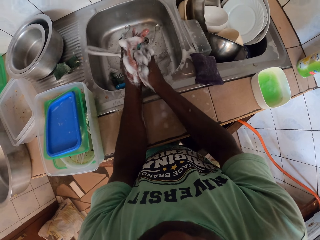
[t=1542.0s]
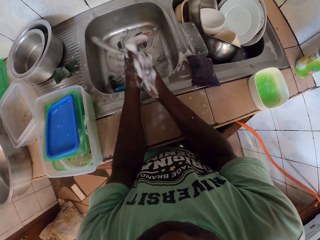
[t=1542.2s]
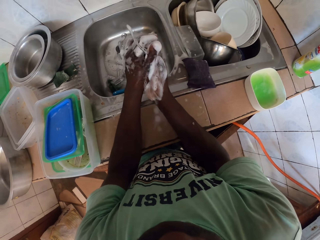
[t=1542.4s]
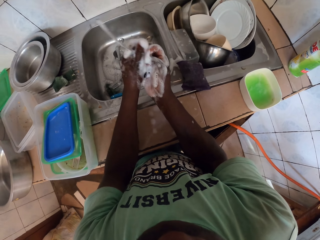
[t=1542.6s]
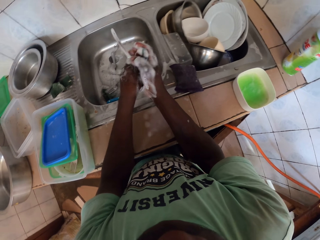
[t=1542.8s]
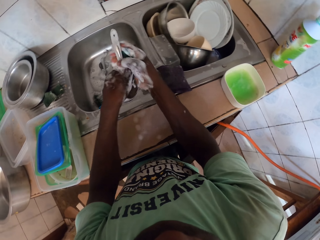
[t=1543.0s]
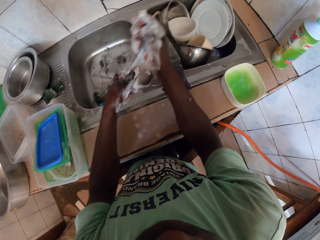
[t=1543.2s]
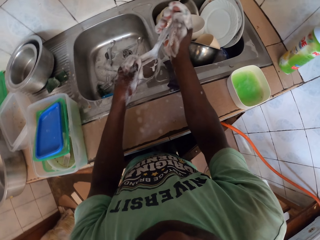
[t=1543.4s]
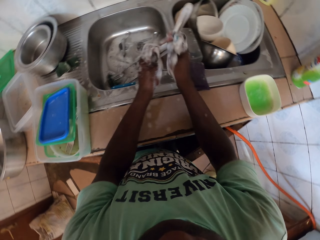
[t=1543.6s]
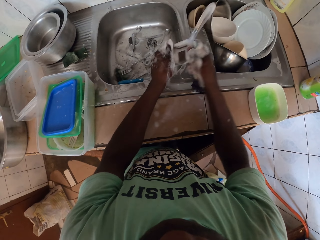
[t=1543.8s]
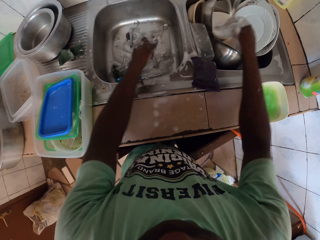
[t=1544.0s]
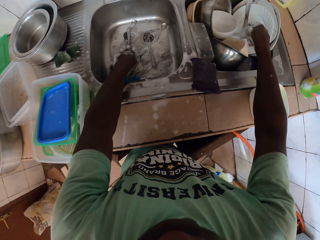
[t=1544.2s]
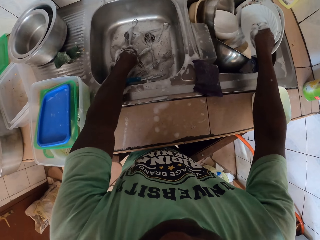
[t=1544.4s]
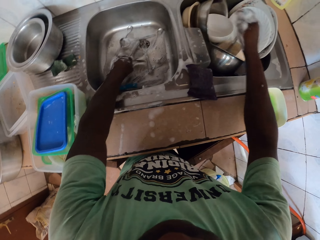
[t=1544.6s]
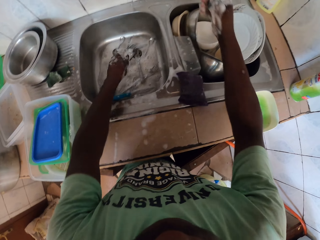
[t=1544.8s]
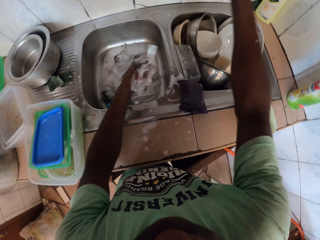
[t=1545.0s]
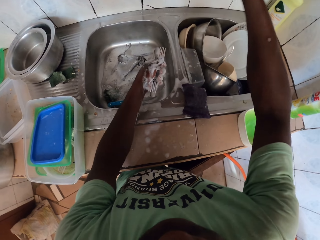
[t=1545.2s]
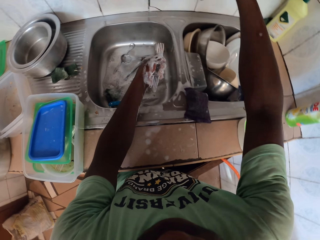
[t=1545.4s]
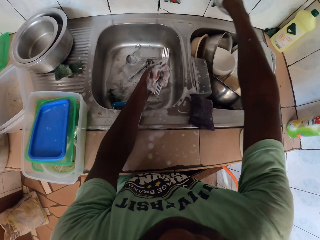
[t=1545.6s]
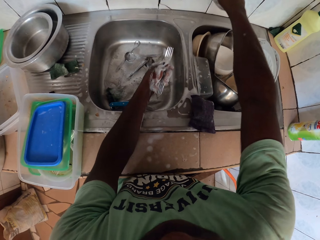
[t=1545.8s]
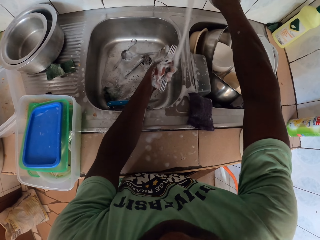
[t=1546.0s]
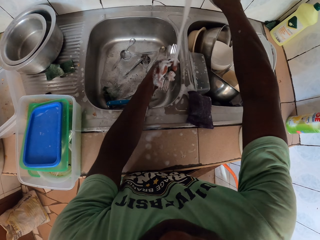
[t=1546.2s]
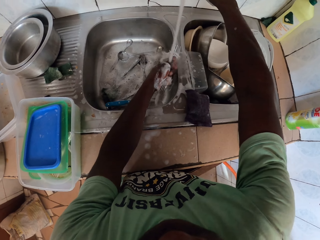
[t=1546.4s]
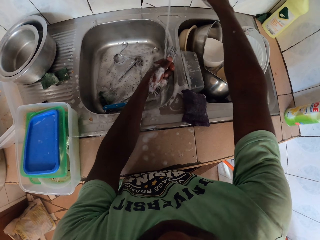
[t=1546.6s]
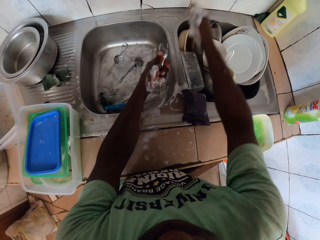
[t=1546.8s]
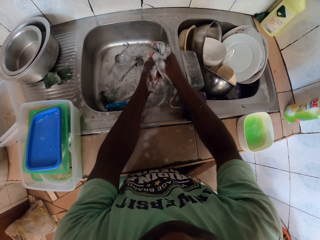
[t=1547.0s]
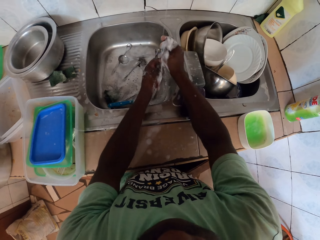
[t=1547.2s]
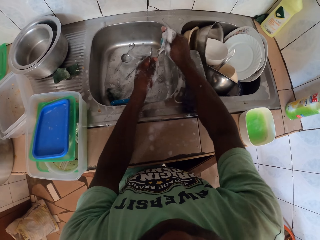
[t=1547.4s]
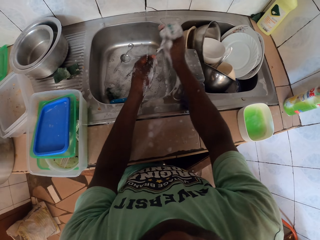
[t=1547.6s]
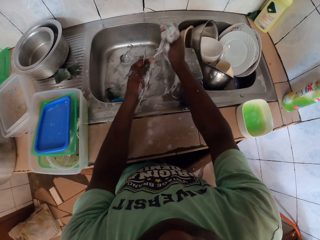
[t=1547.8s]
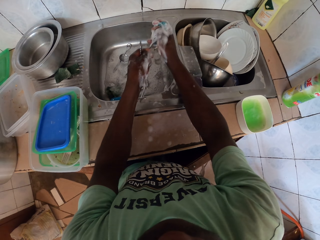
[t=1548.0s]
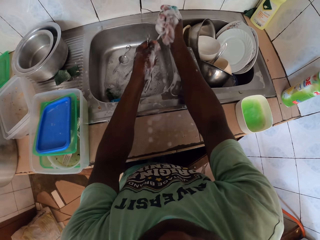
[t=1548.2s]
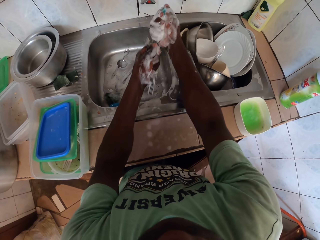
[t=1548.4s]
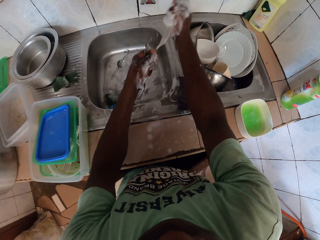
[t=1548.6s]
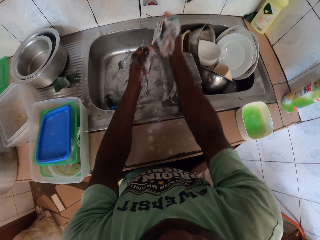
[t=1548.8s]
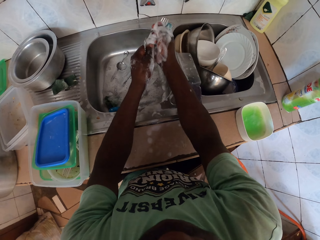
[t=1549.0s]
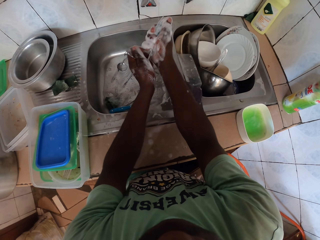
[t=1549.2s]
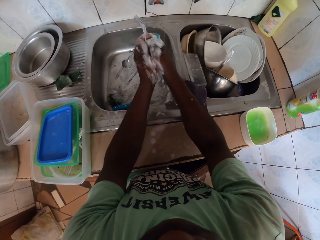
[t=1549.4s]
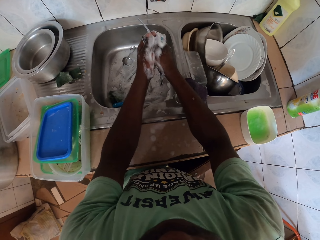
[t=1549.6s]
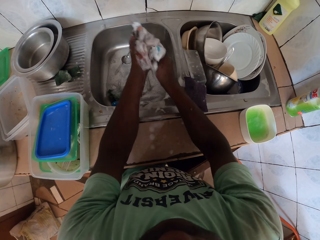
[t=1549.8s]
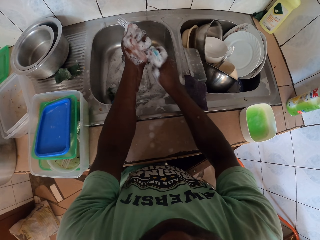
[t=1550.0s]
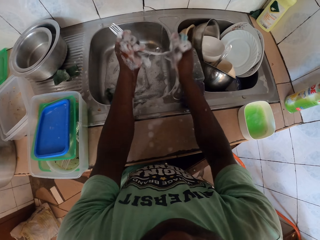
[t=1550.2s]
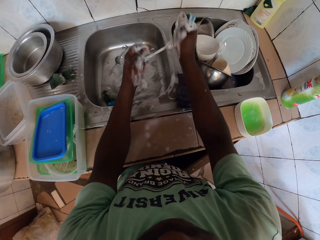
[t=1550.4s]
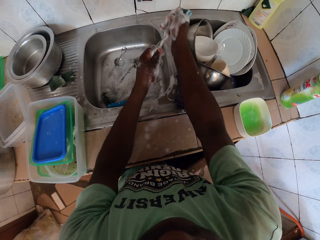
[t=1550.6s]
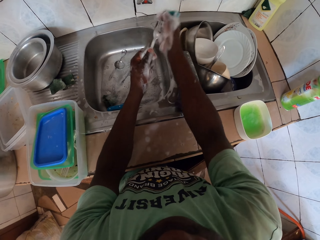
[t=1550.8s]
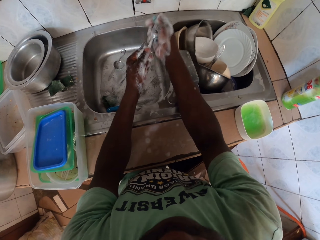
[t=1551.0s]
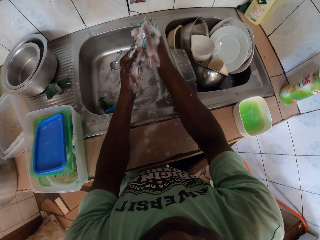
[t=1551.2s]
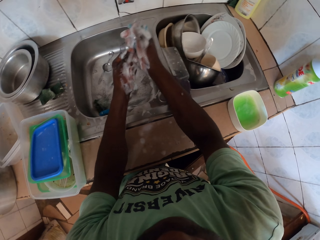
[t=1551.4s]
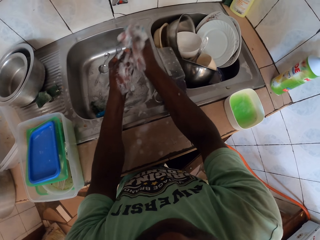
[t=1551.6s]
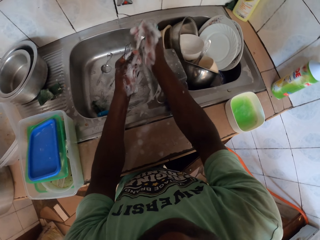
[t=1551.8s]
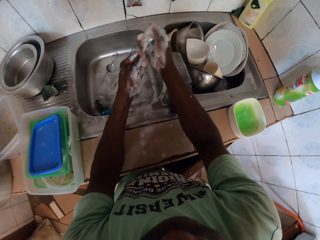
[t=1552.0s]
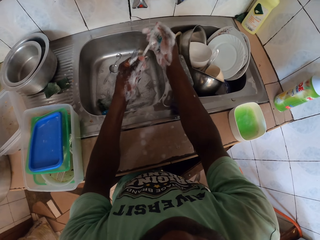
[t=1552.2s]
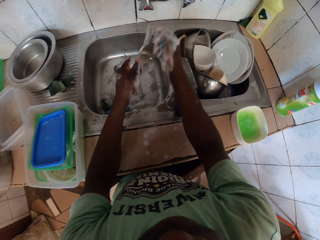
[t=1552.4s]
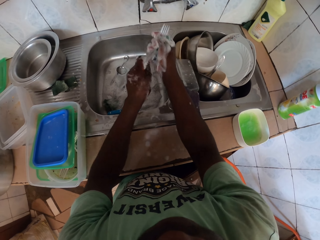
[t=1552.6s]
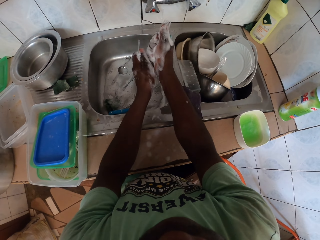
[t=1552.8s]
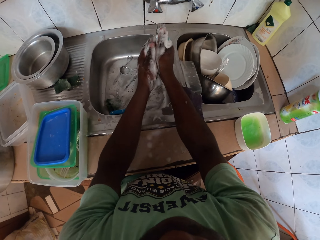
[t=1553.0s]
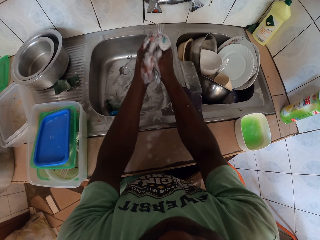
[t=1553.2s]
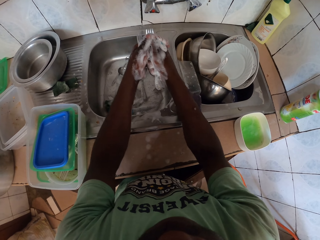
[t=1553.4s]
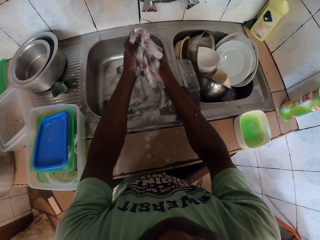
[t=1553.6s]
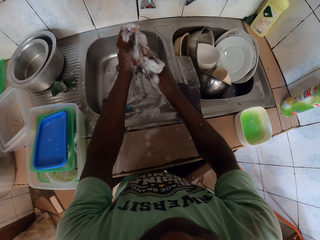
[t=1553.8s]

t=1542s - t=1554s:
The camera wearer puts the serving spoon to the other sink. They pick forks. They turn on a tap. They wash the forks.

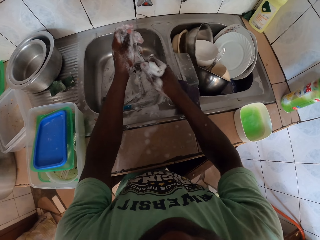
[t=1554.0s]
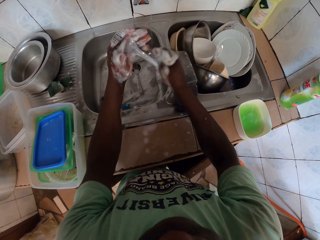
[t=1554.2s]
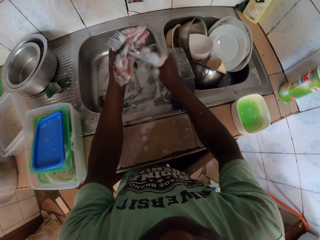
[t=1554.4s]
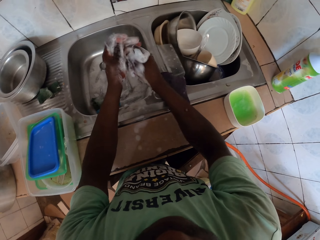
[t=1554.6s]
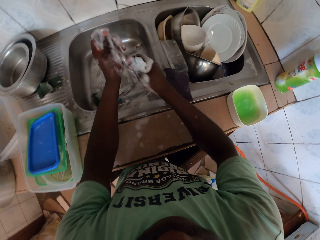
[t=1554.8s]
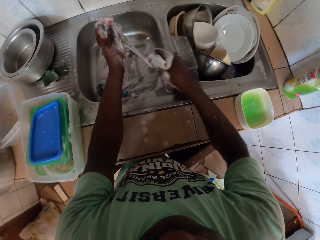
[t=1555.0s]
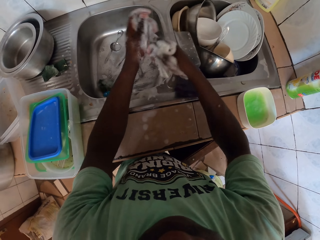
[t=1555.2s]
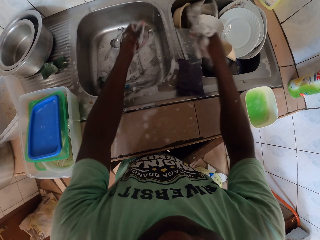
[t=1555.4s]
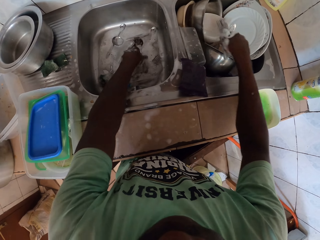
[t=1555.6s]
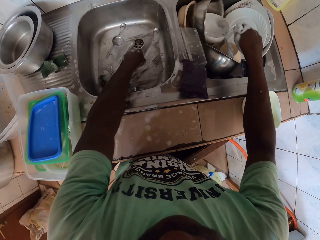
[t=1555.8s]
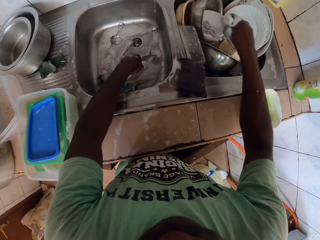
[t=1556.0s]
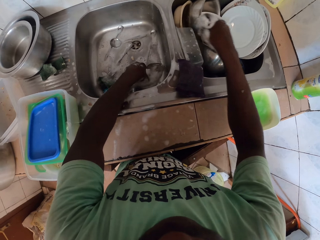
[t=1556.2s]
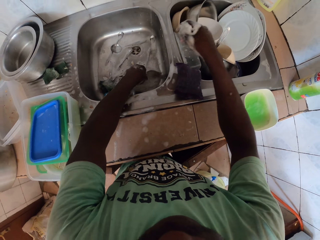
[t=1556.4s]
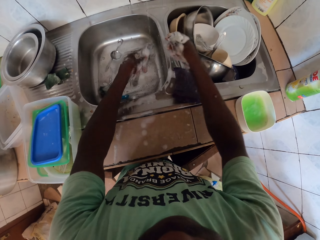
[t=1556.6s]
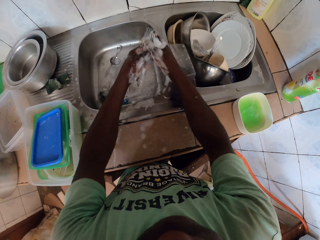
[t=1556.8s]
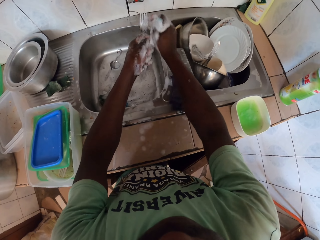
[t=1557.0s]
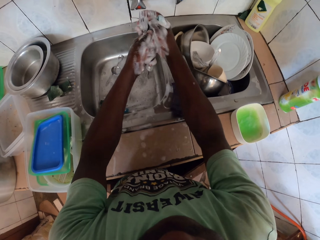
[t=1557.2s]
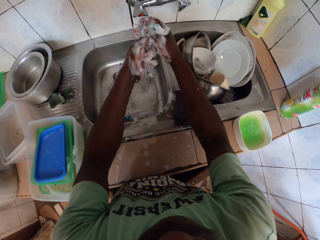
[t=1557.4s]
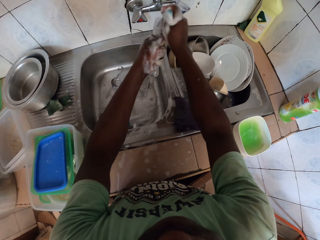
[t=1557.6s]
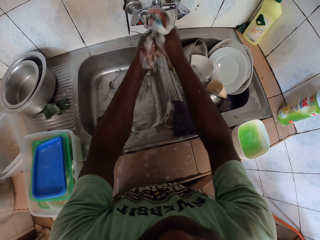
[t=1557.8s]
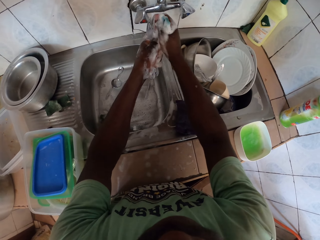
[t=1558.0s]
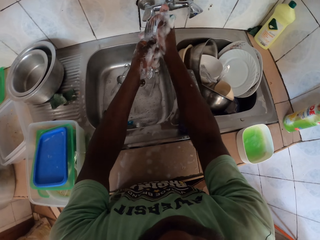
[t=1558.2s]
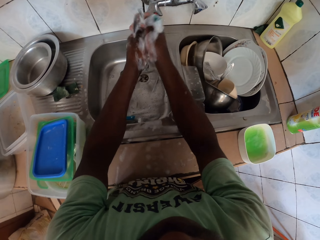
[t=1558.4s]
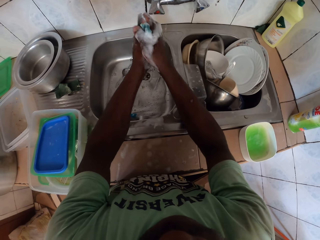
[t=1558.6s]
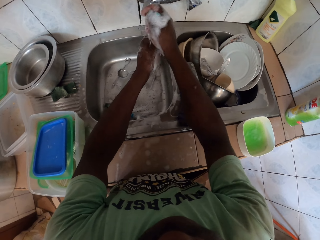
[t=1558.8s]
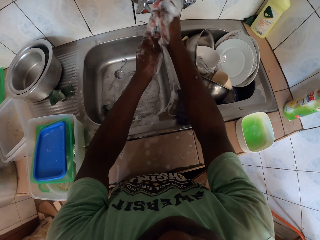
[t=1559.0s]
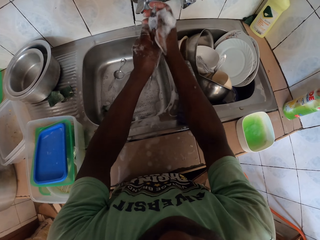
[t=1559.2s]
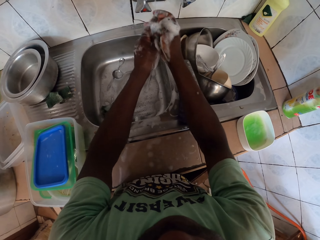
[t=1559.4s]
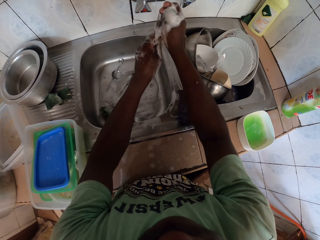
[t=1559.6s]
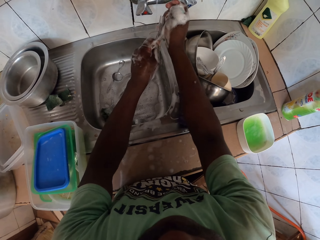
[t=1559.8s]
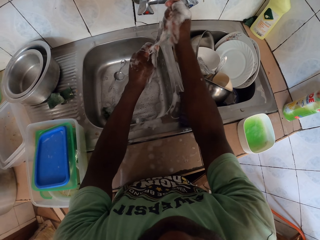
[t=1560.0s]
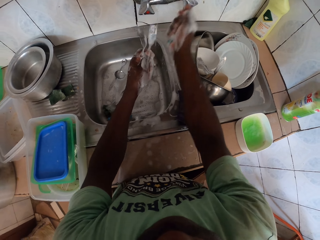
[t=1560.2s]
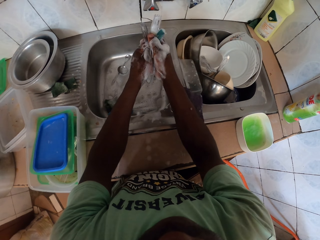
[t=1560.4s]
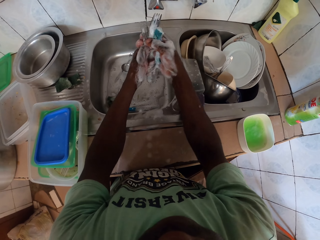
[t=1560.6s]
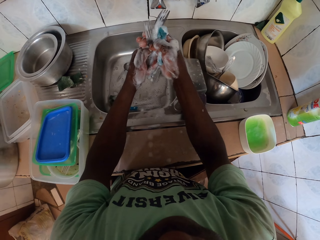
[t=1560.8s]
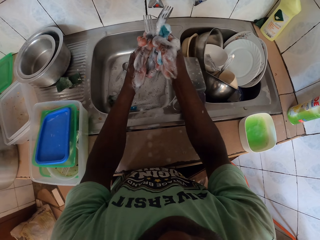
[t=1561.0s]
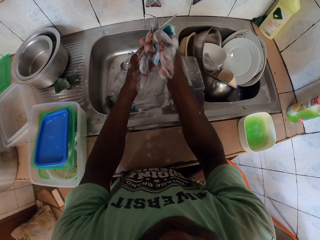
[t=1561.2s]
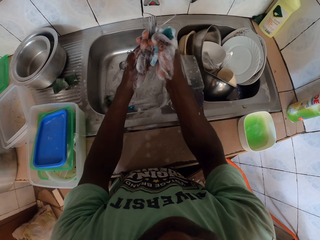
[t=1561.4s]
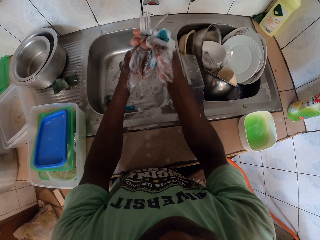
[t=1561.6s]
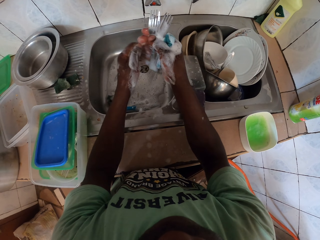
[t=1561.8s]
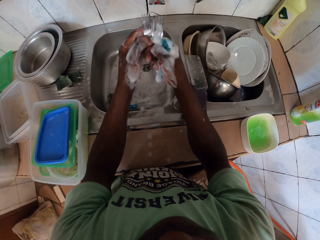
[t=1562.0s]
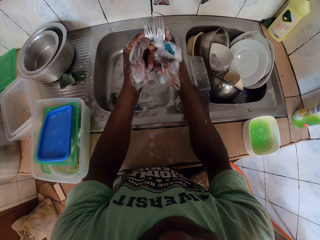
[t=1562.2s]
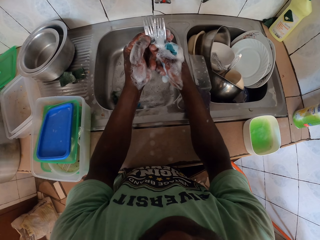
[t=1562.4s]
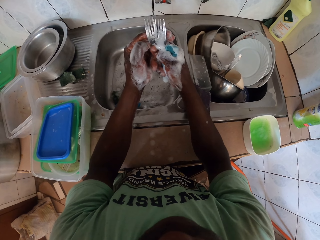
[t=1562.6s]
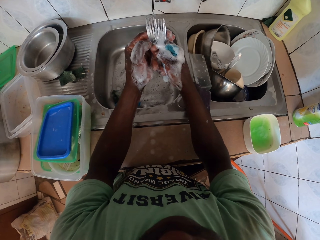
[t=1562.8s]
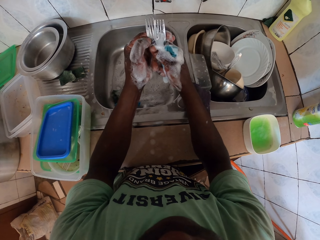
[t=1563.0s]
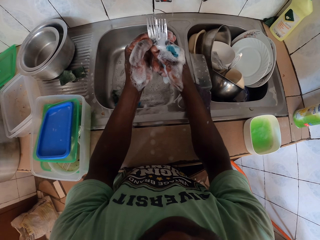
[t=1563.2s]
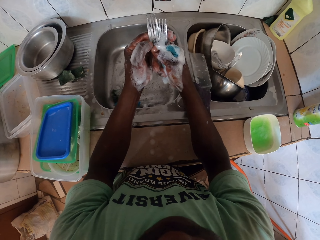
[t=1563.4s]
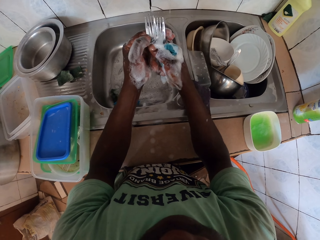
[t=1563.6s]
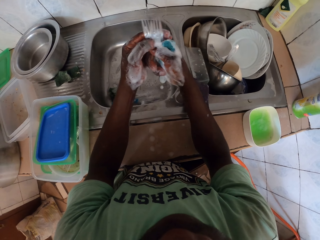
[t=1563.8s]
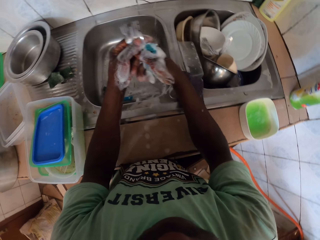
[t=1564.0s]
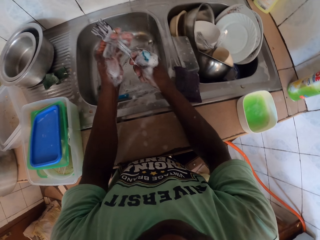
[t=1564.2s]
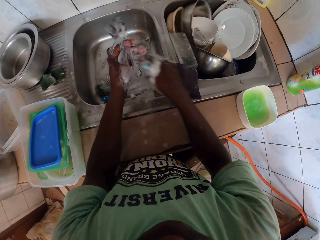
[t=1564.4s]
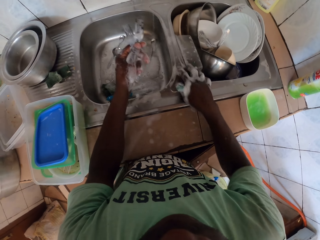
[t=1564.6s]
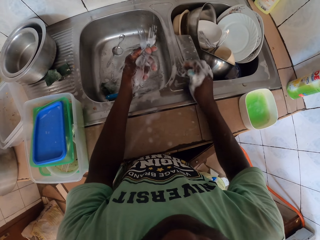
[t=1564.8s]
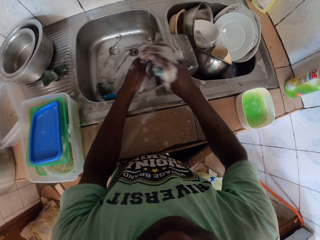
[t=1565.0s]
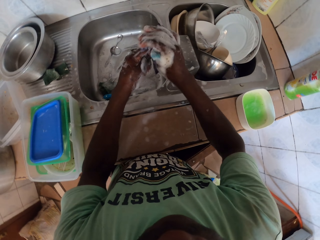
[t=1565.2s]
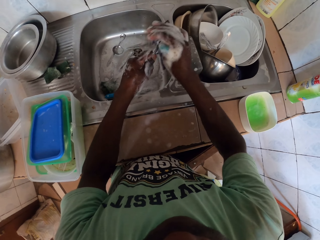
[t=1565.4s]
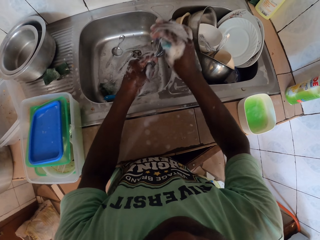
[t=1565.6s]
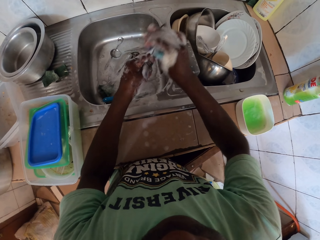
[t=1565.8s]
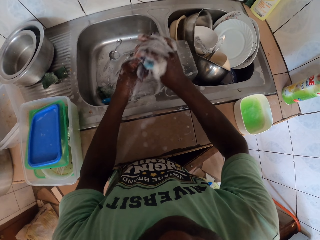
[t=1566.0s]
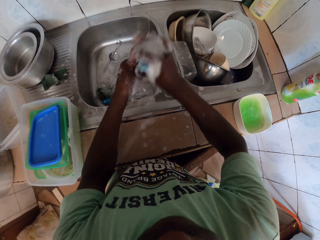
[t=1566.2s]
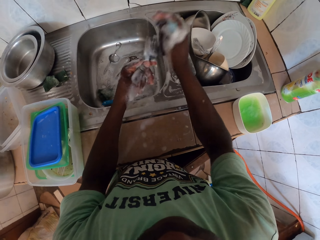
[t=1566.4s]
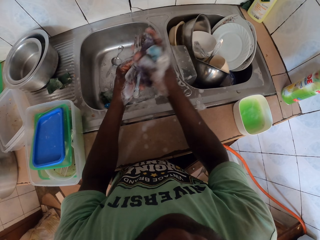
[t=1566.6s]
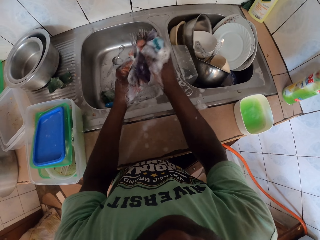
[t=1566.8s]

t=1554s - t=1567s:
The camera wearer throws the forks into the sink. They pick forks and wash the forks.
